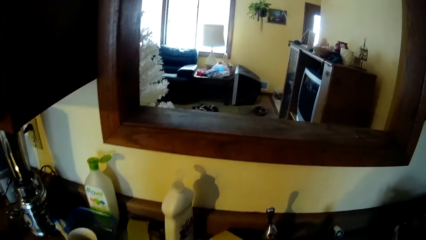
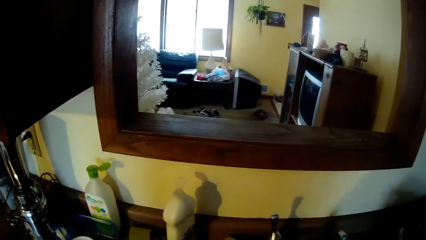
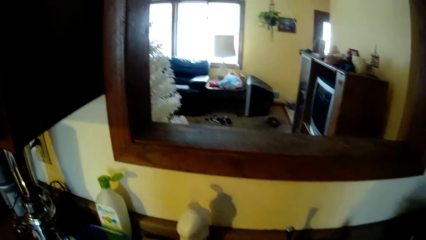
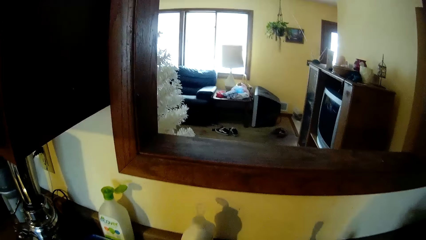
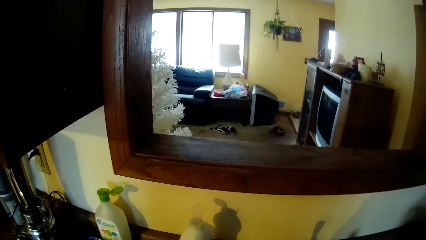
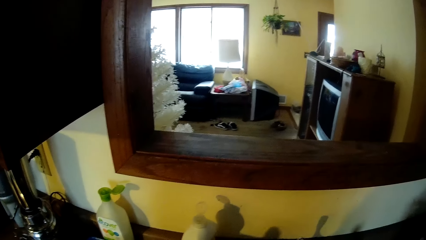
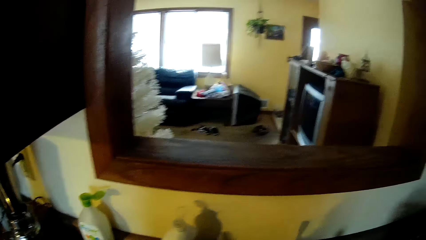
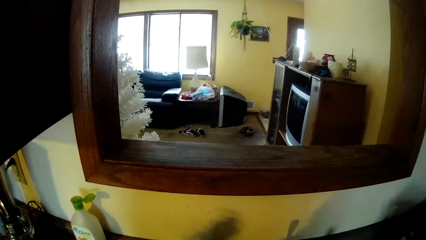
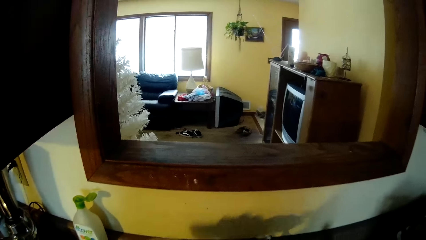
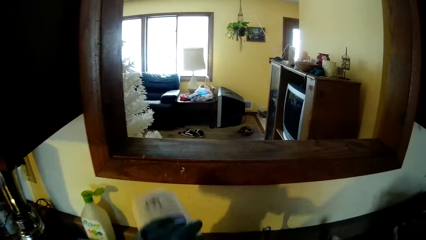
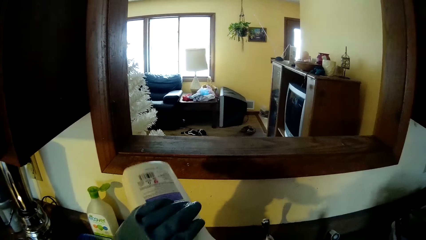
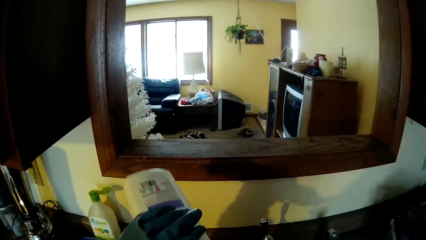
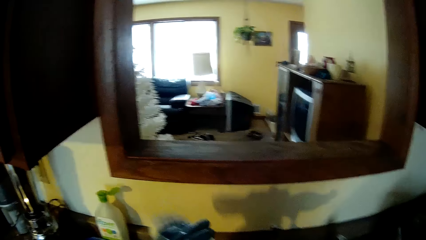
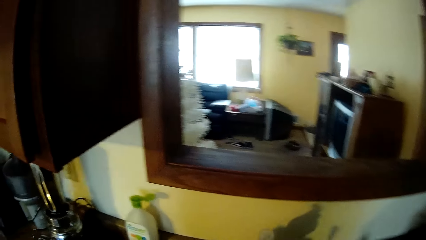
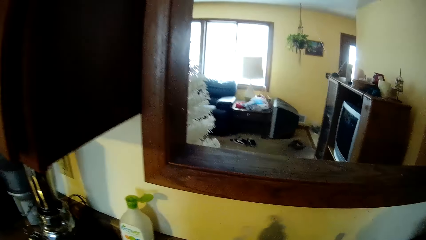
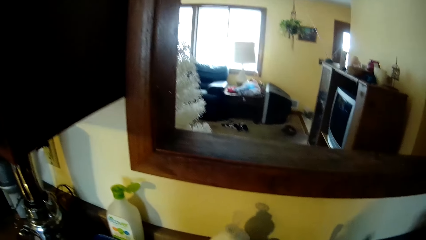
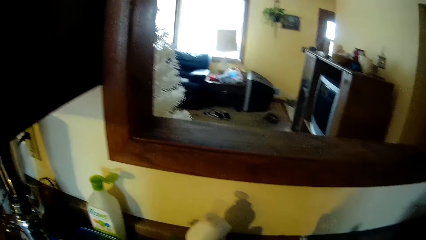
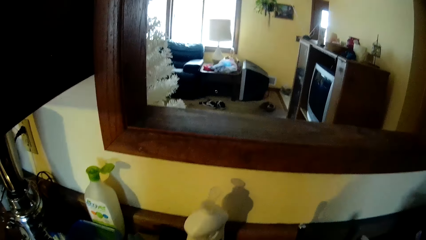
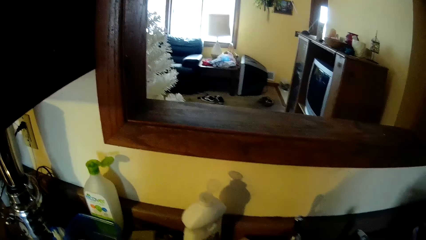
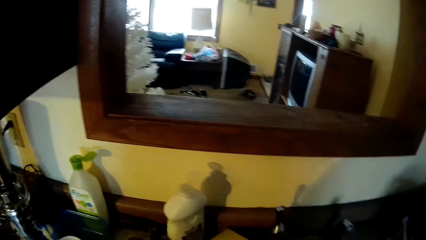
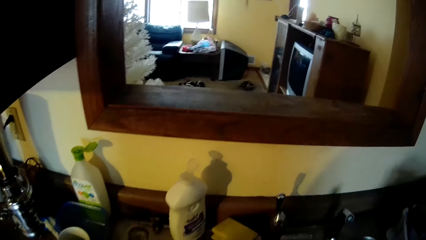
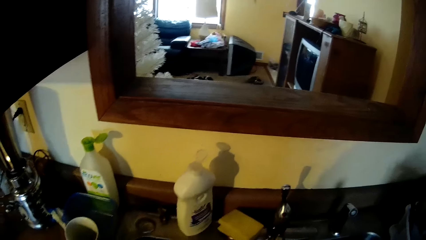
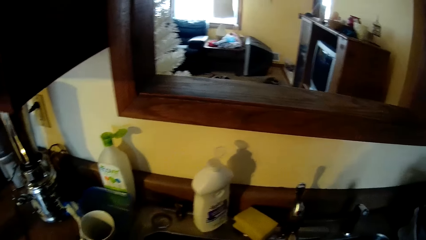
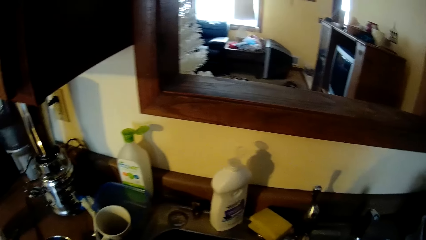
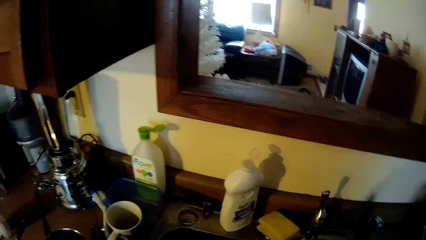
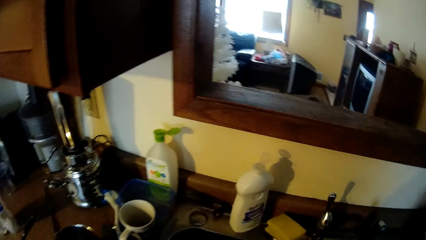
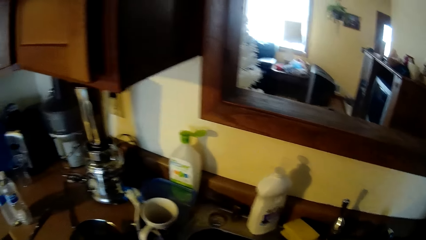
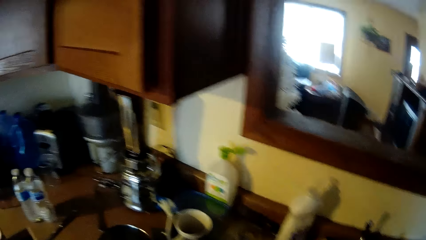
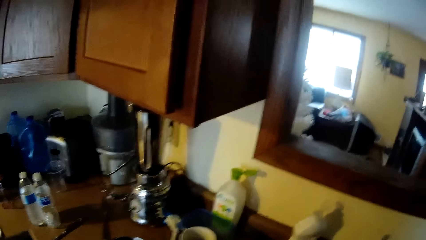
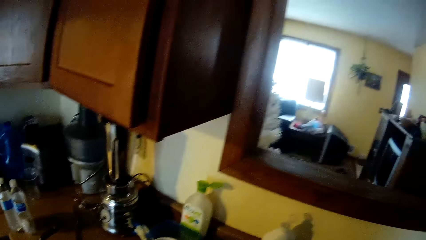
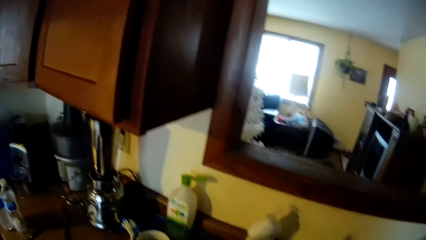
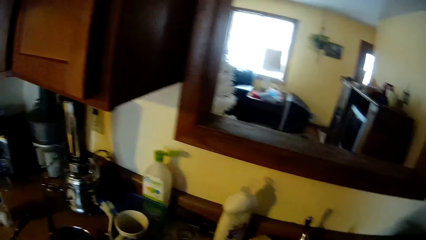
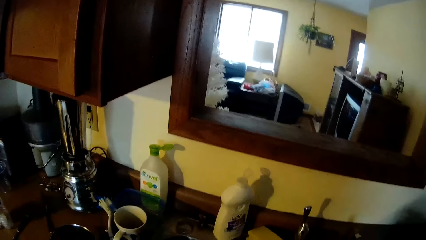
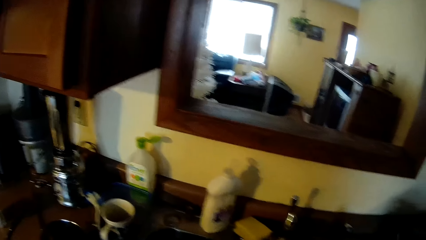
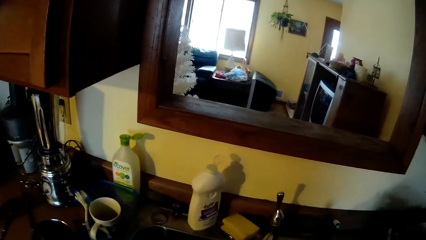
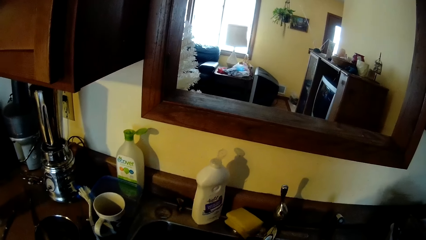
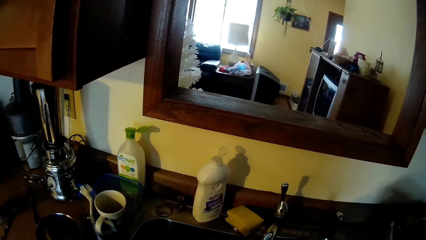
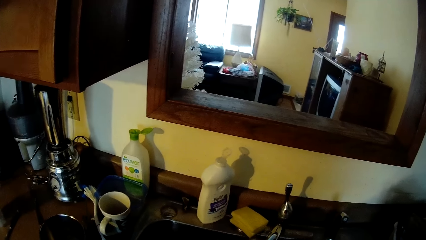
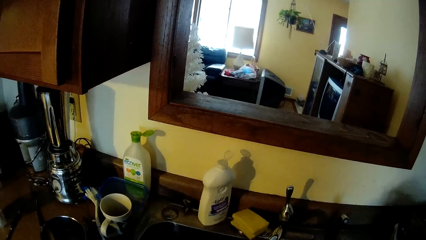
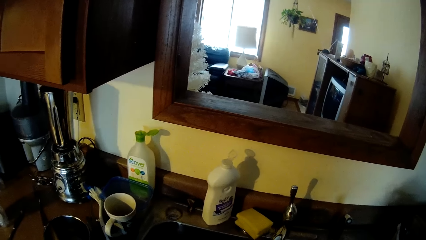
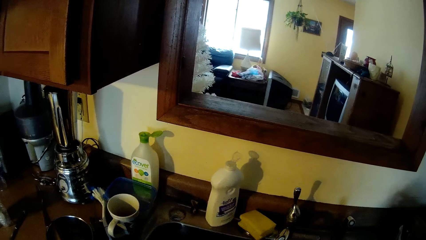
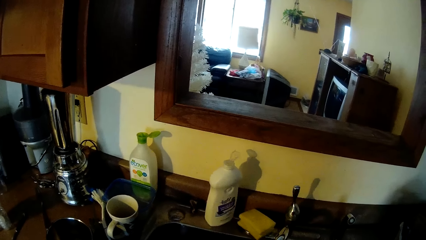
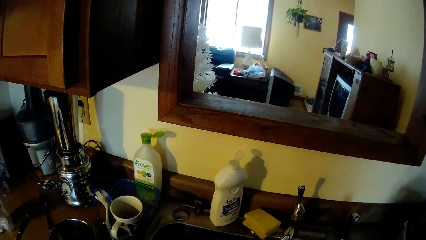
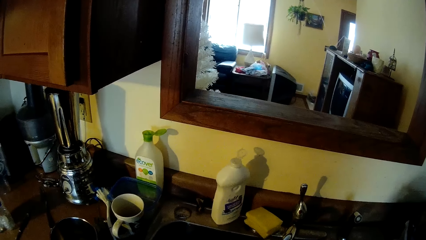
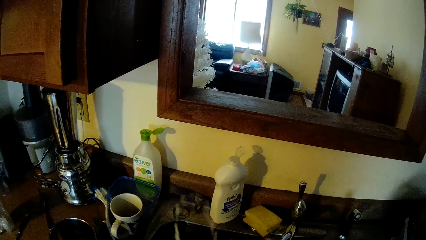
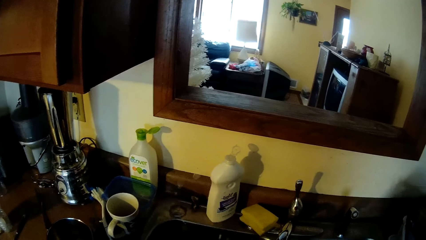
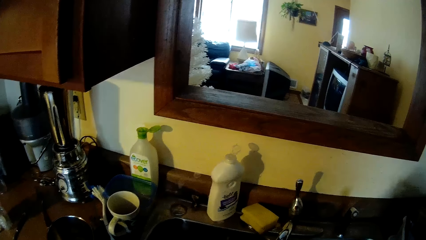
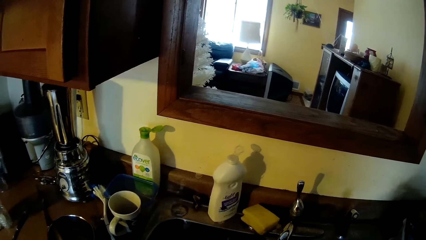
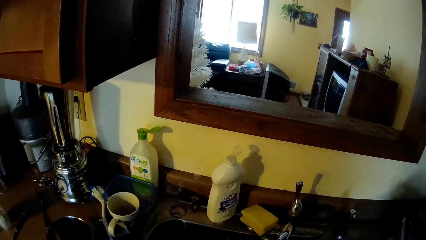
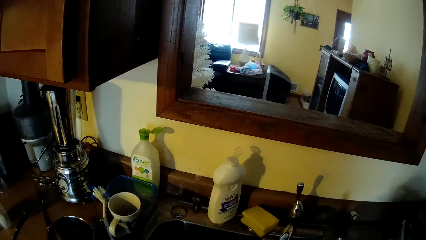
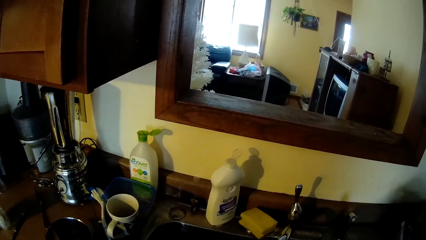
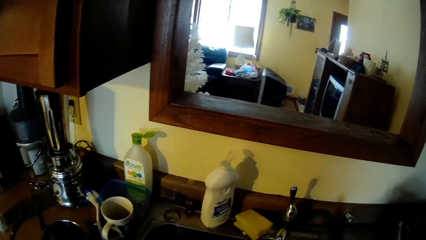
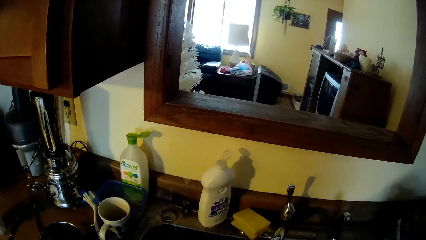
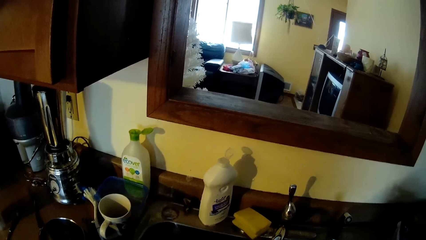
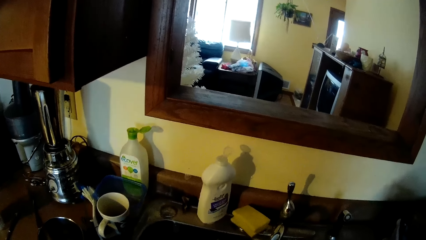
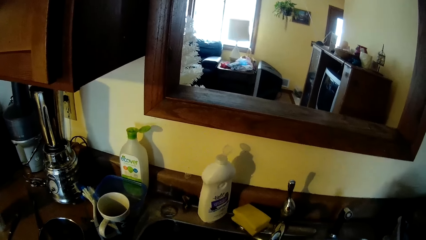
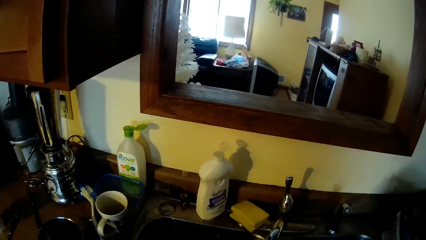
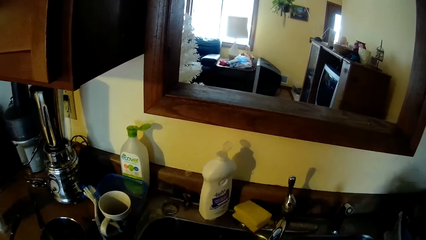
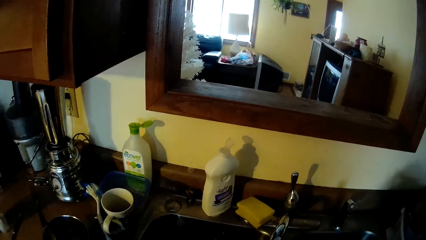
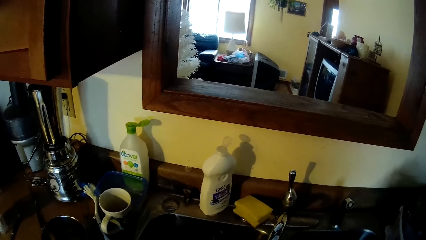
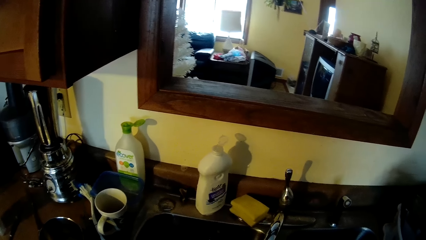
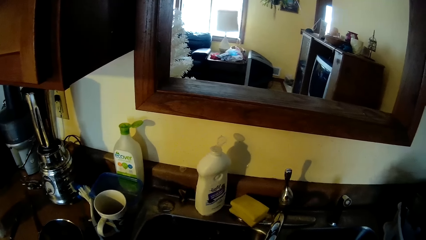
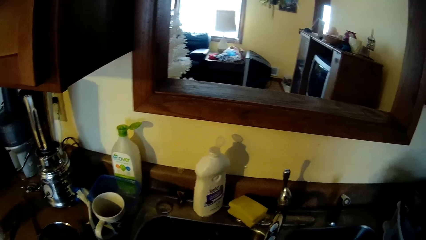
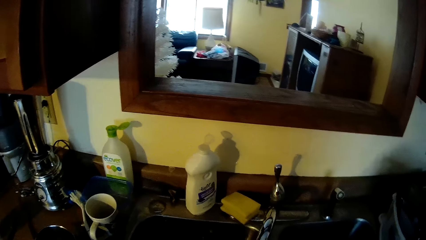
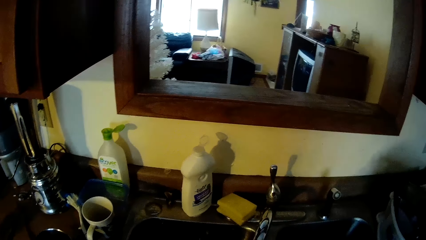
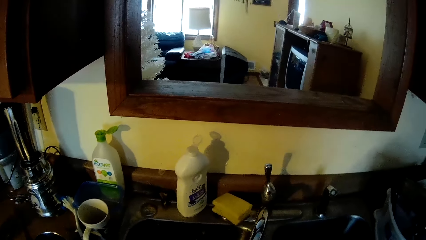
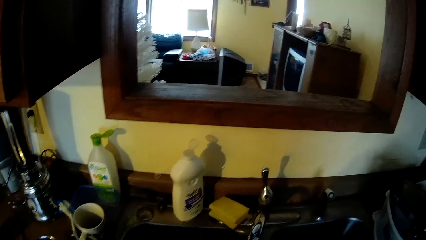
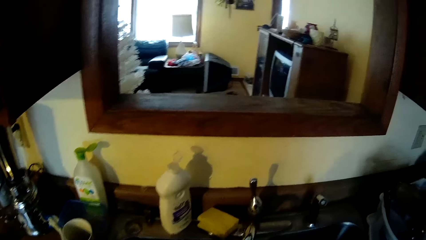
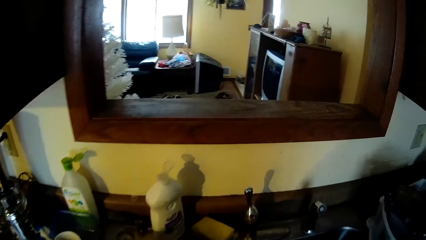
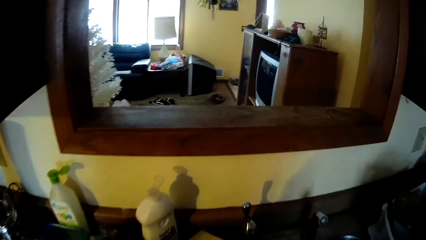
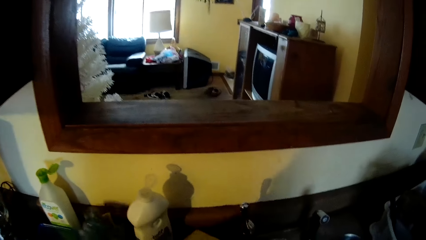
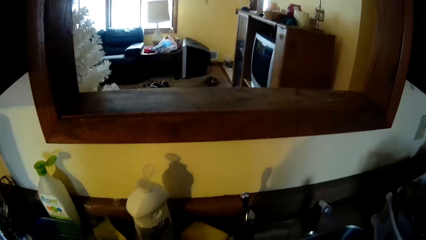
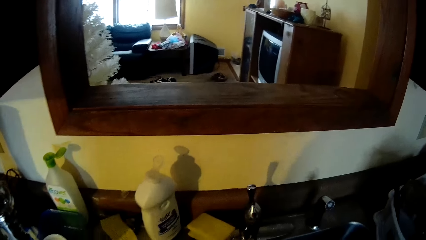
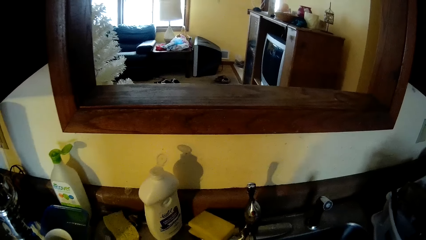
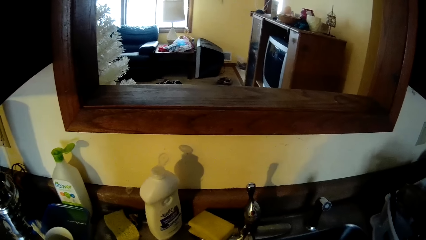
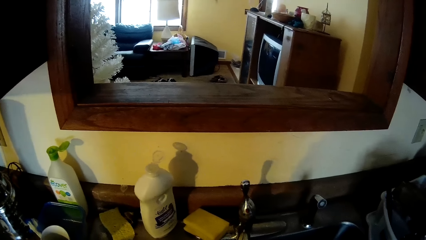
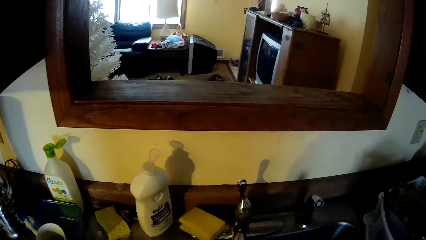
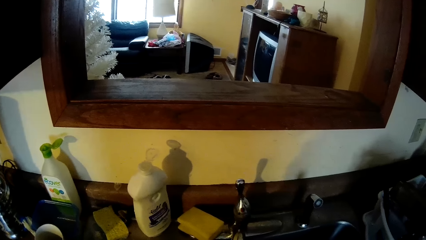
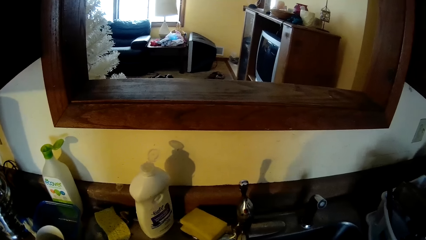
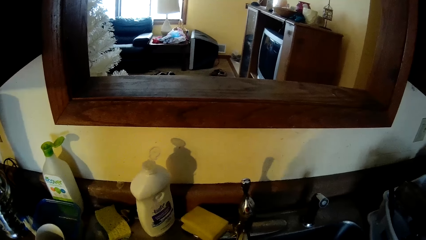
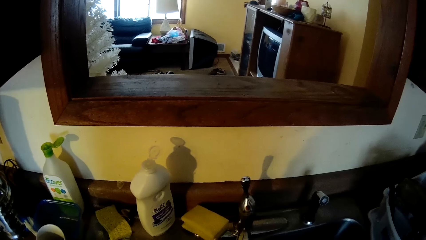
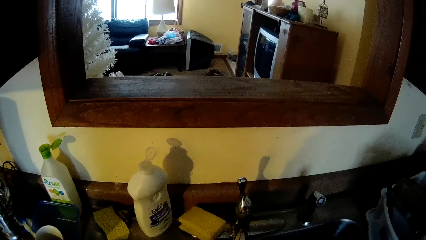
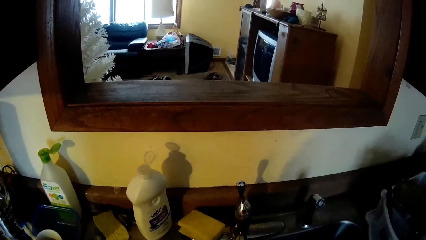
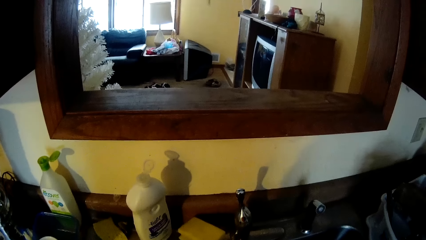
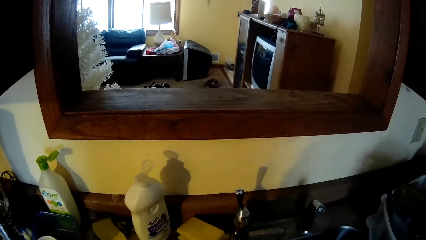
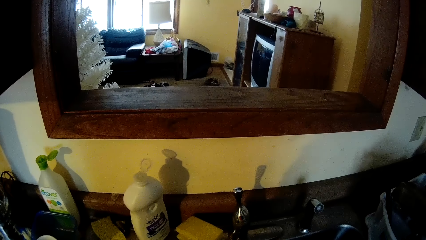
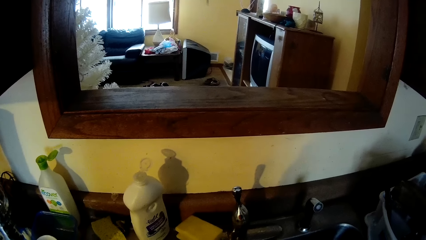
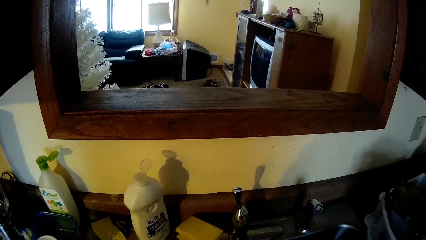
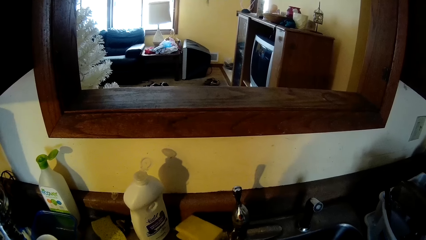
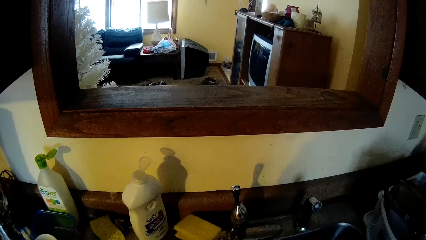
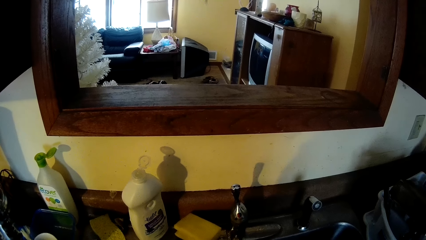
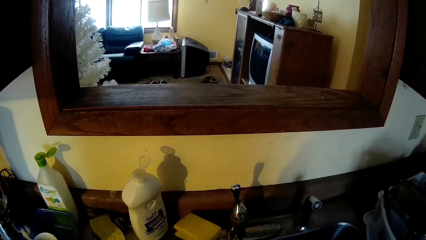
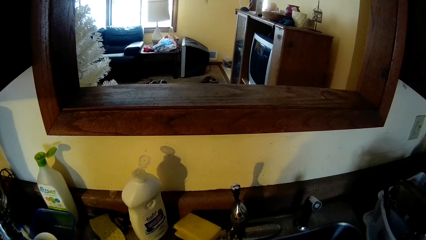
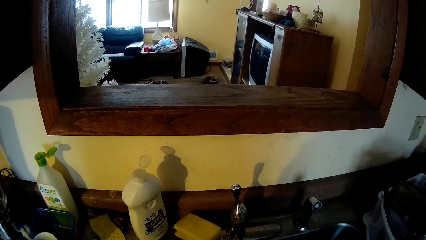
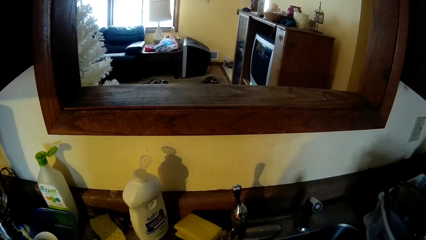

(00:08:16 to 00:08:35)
The camera wearer picks up the liquid soap from the sink with her left hand. She pours the liquid soap inside the sink with her left hand. She drops the liquid soap on the sink with her left hand. She picks up the sponge from the sink with her left hand. She drops the sponge on the sink with her left hand.
